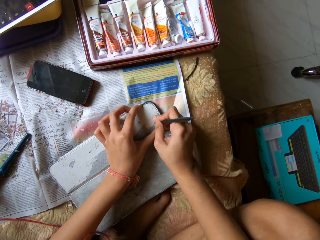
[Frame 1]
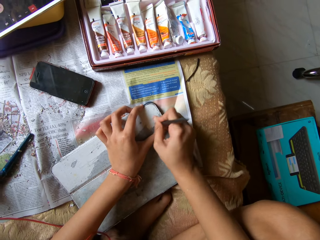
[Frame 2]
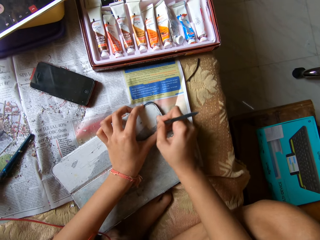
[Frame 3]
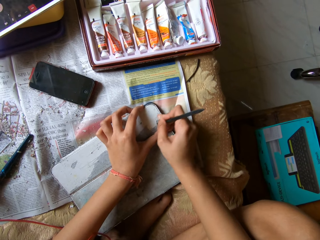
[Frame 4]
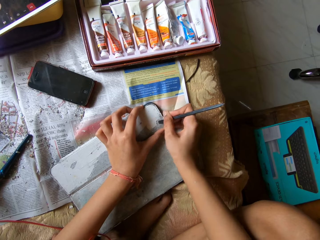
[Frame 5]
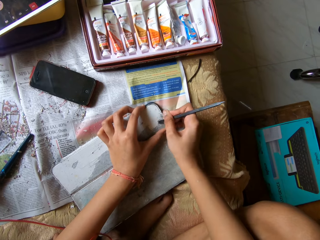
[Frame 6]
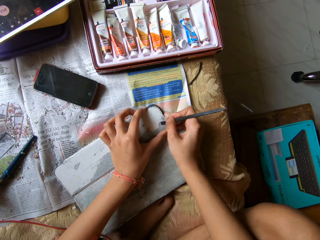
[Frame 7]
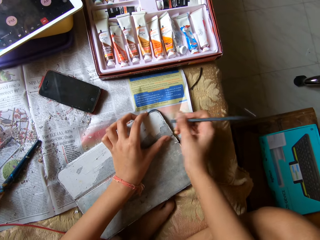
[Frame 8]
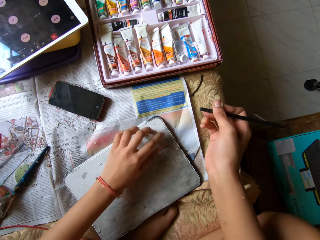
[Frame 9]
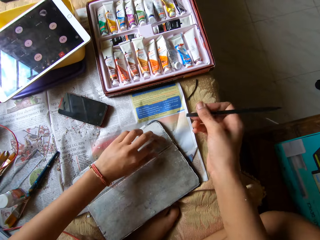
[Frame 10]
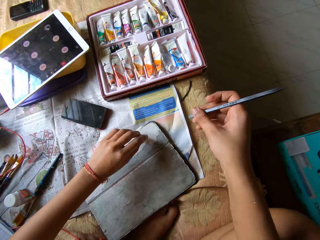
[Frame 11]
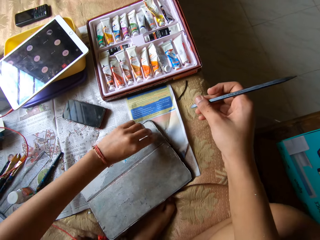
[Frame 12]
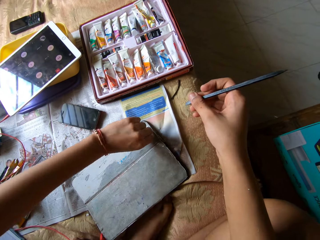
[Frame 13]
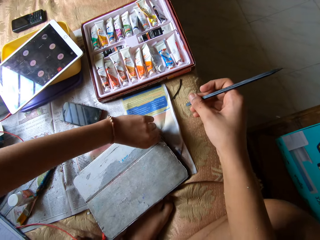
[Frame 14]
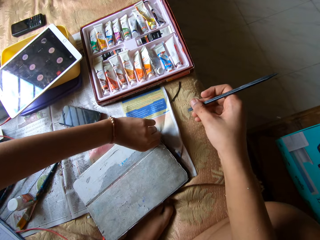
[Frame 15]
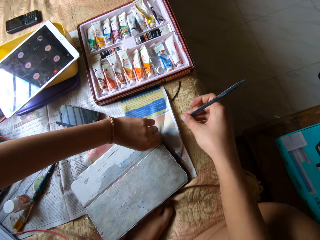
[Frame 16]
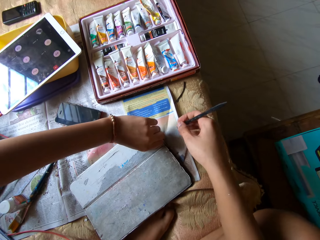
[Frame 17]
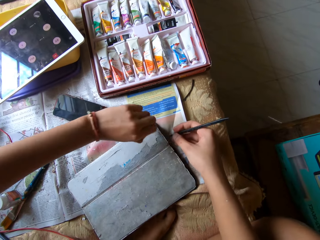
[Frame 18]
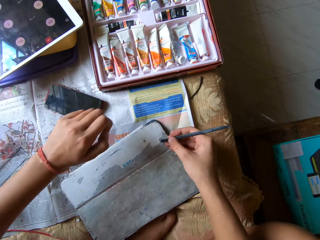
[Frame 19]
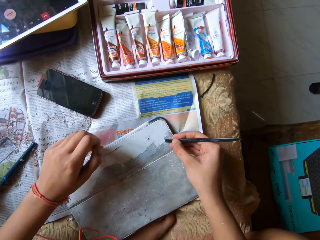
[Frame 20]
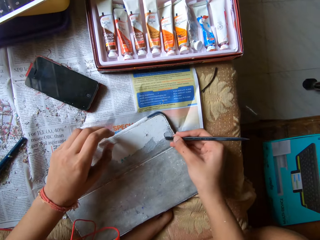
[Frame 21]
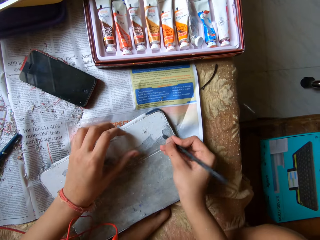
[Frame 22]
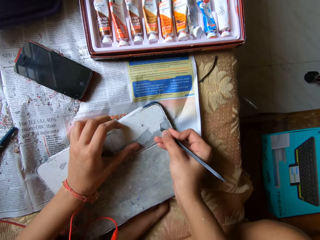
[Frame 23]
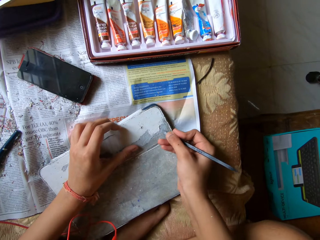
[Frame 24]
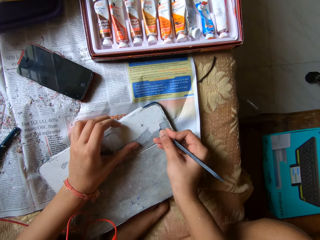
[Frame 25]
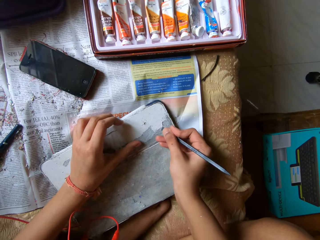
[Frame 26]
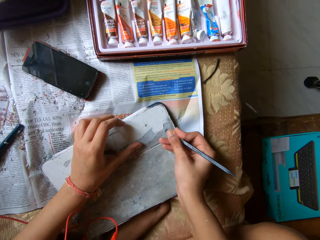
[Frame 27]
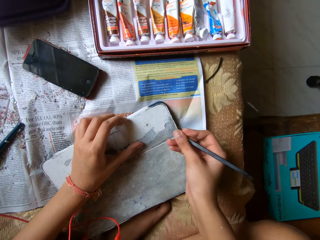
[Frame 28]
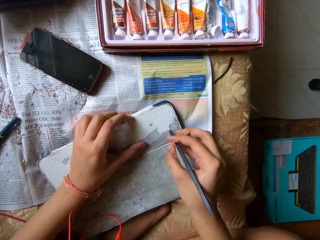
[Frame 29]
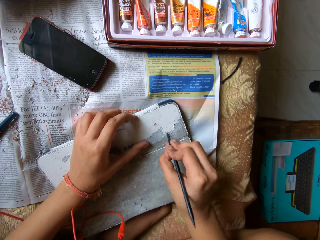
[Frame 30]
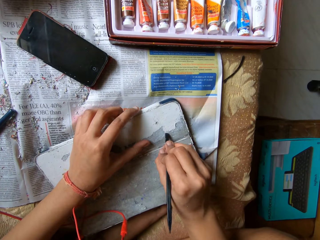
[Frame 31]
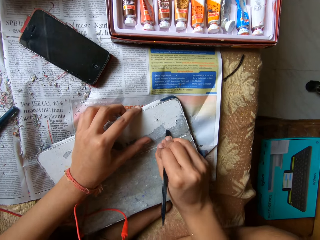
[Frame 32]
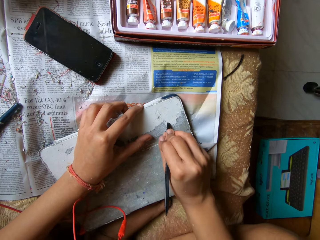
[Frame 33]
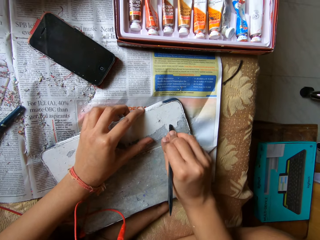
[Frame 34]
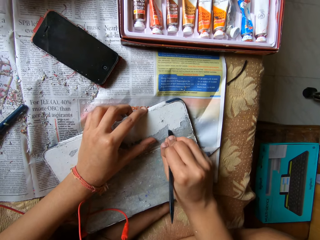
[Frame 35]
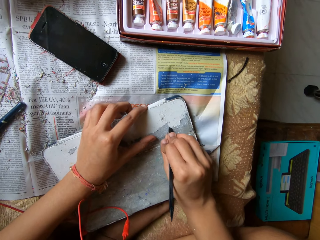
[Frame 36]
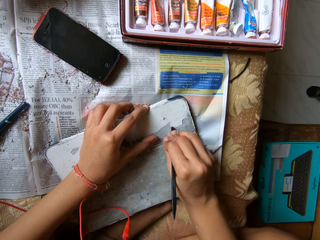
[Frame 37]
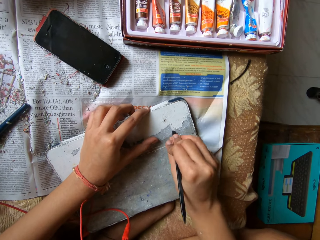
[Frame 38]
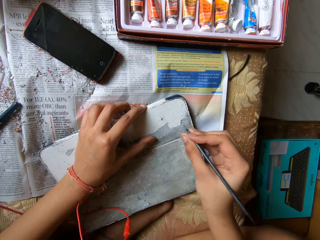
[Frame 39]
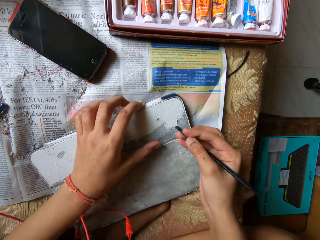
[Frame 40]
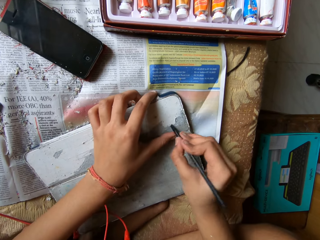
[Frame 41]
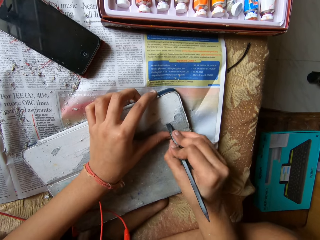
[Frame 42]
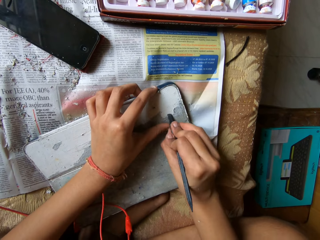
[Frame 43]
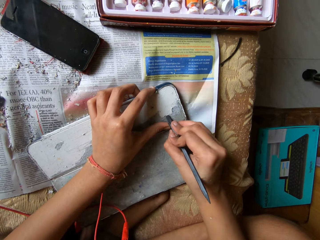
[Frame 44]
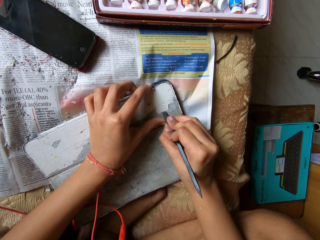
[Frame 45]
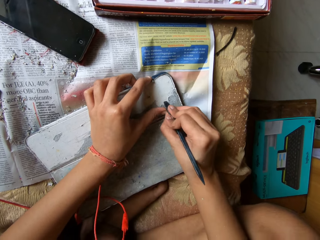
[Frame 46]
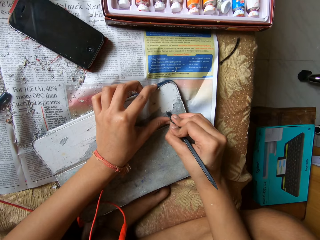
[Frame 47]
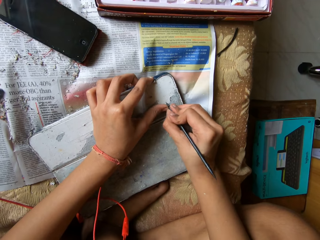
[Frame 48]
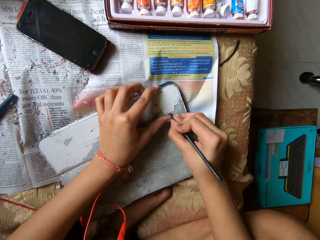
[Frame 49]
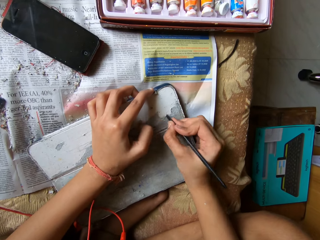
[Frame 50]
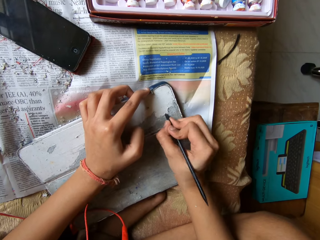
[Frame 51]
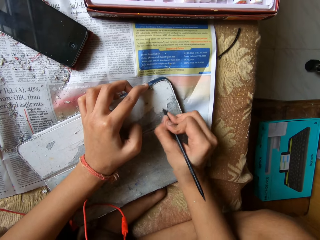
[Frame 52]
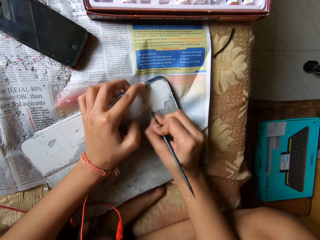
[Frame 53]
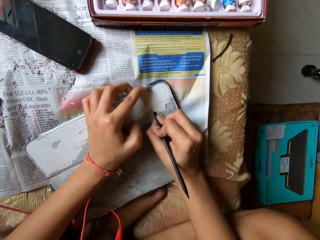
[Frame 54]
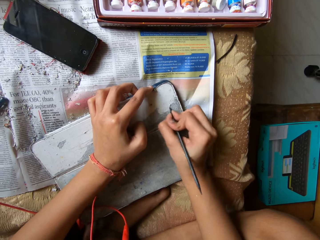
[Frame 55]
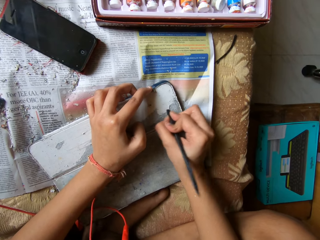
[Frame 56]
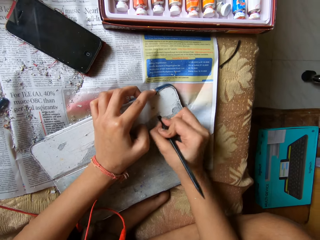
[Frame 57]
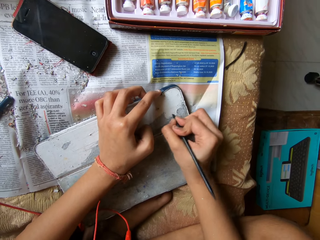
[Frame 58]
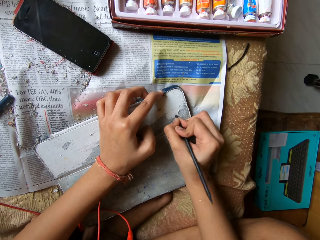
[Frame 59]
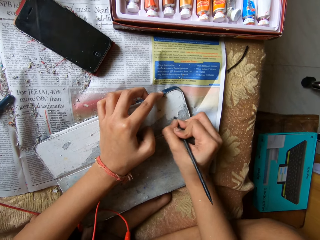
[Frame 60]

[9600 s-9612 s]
The camera wearer removes the particle on the phone tab pouch with her left hand. She scrapes the phone tab pouch with the scraper pen in her right hand.

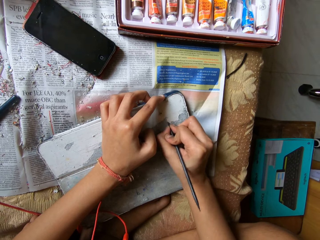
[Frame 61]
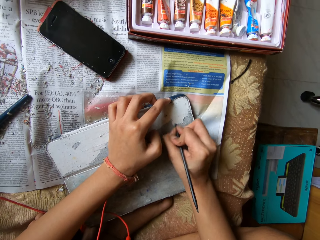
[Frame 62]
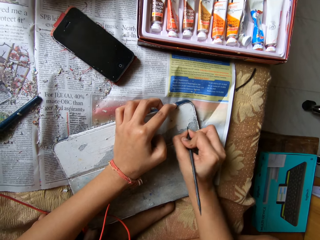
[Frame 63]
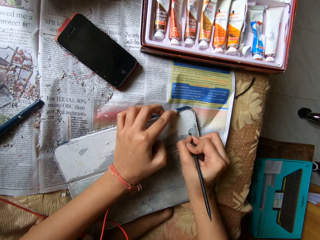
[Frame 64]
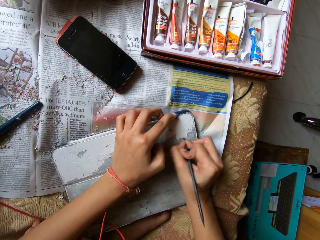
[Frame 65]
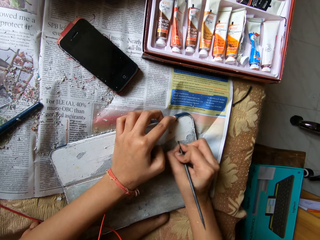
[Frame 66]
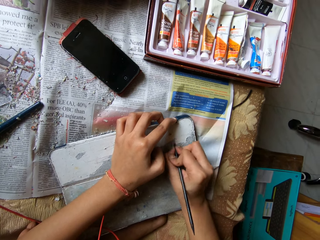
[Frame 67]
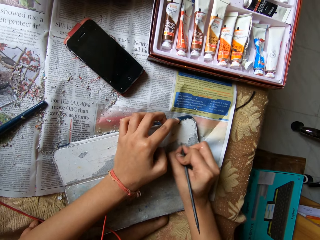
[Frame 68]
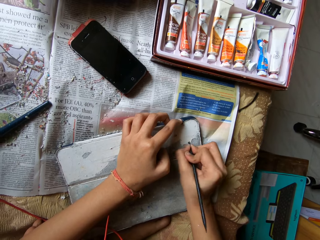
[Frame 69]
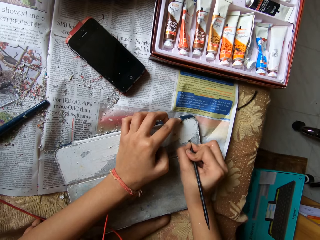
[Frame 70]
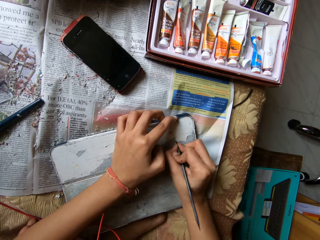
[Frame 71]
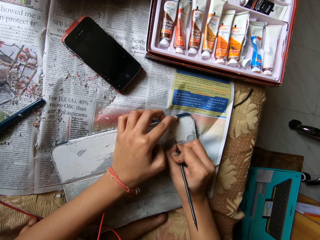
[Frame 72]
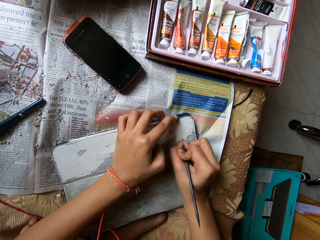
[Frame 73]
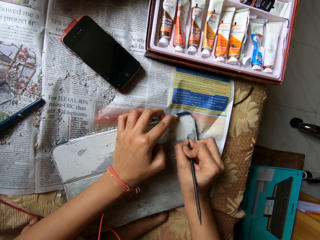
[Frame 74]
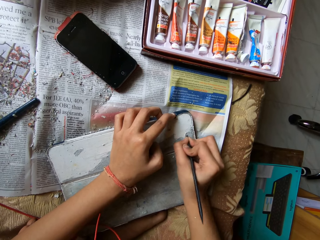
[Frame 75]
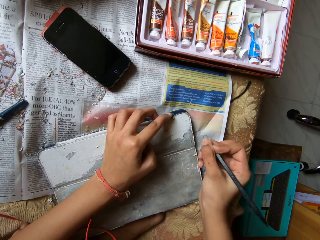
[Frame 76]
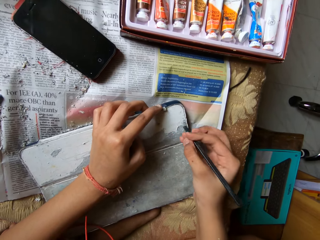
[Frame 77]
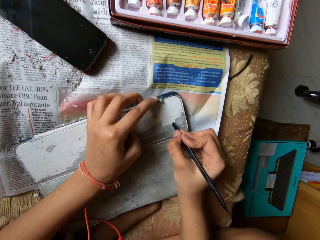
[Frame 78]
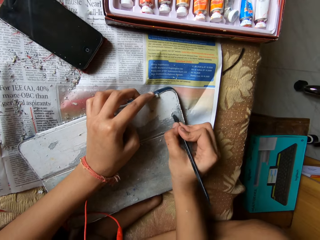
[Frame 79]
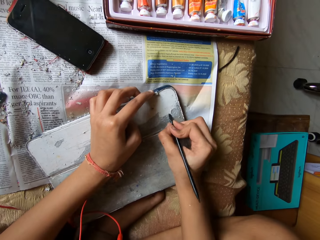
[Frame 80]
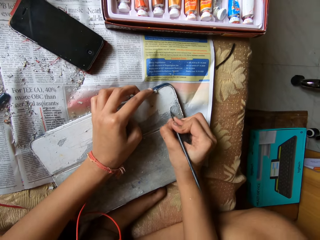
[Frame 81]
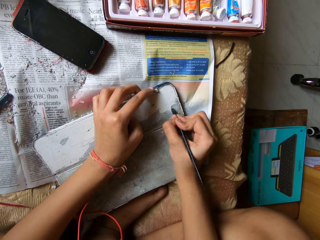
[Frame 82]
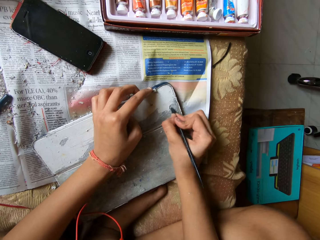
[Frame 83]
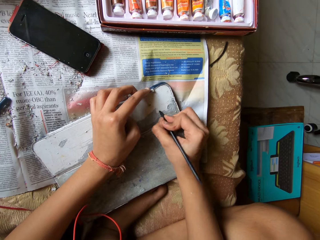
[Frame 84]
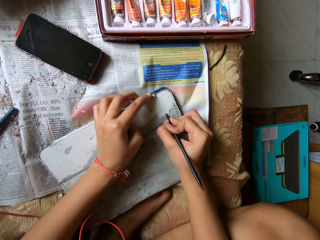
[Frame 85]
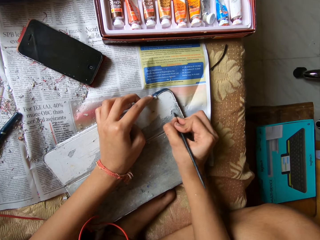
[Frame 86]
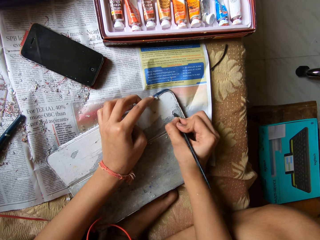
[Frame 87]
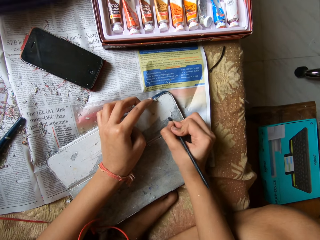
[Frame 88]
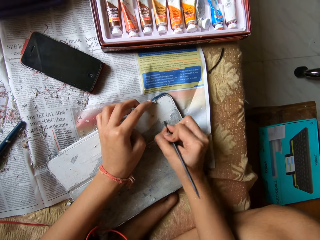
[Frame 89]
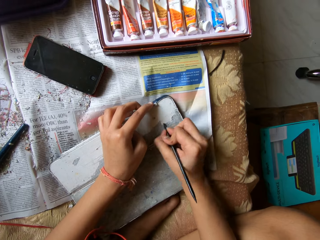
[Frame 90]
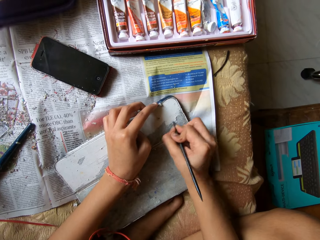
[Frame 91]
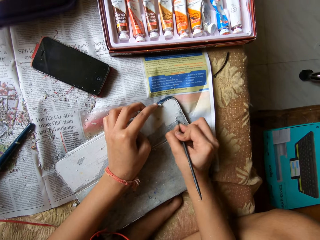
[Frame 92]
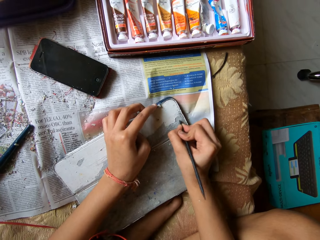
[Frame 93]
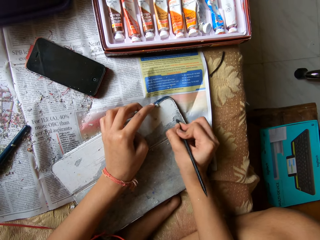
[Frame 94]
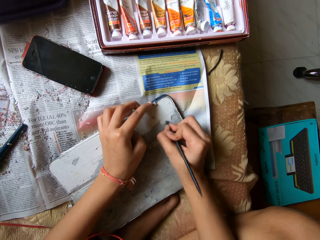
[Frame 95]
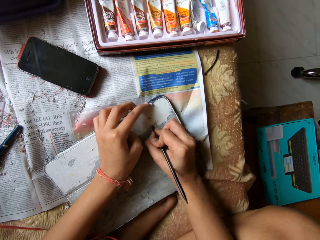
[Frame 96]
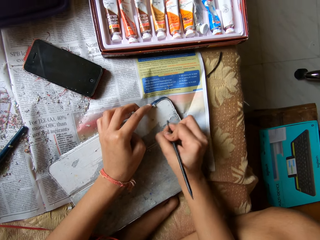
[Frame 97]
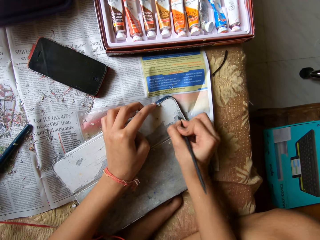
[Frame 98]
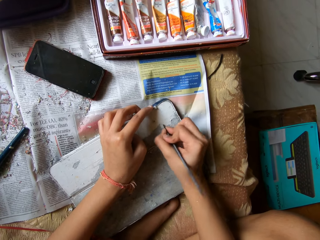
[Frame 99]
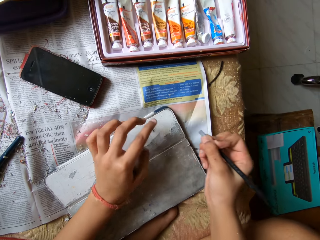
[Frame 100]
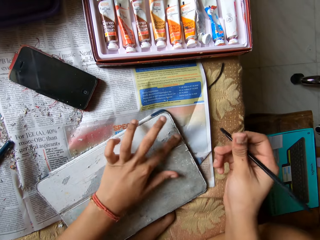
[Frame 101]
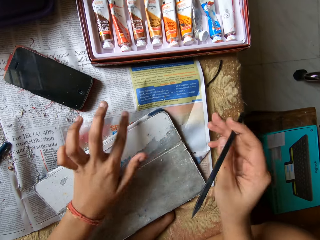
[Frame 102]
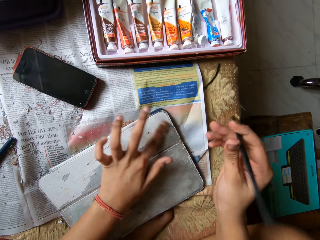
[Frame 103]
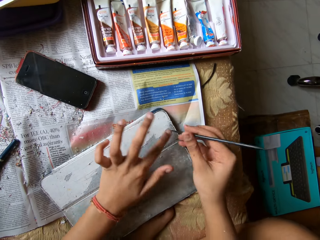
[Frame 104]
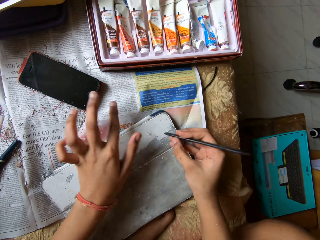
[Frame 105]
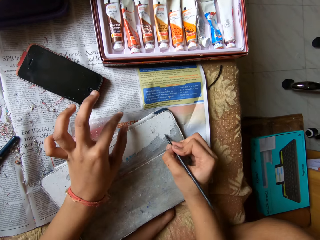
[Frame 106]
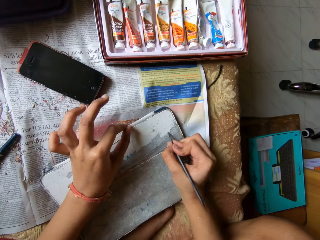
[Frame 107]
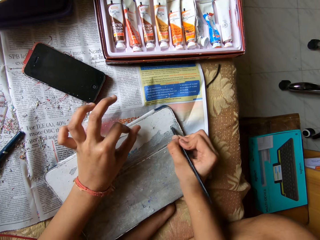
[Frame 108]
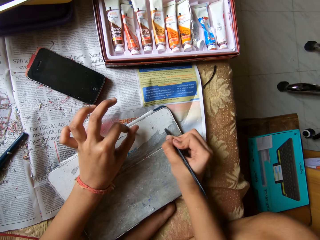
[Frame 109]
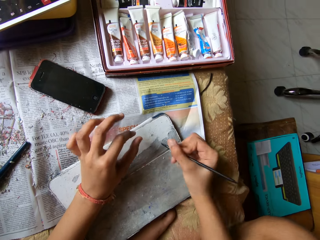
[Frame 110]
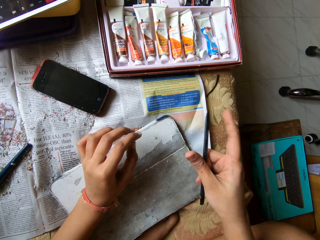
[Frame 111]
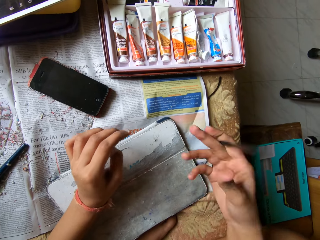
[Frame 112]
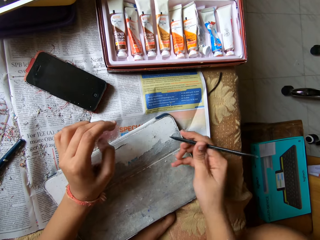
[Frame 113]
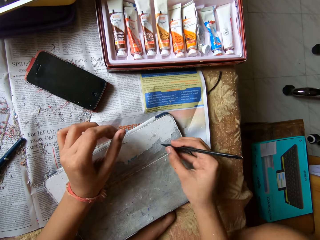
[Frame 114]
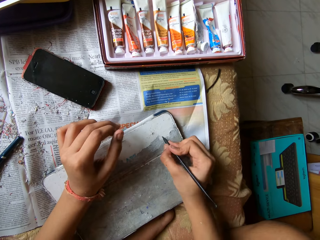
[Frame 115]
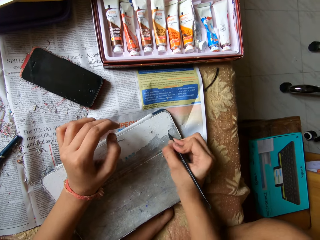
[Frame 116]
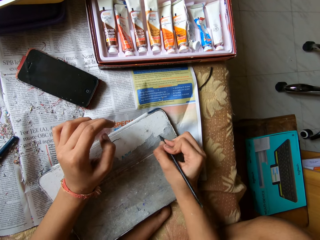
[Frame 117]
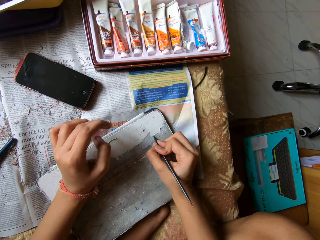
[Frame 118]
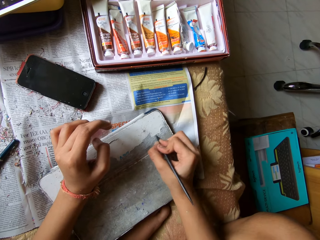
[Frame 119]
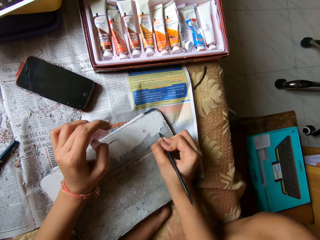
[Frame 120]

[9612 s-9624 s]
The camera wearer wipes the phone tab pouch or board on the bed with her left hand. She scrapes the phone tab pouch with the scraper pen in her right hand. She turns the pen and scrubs the board with the pen.
